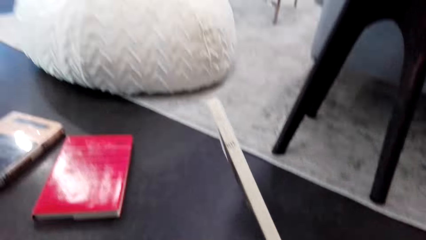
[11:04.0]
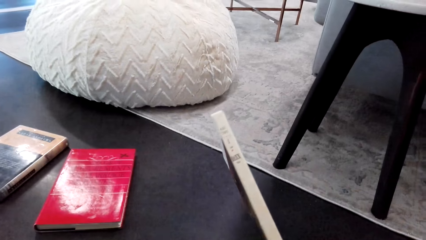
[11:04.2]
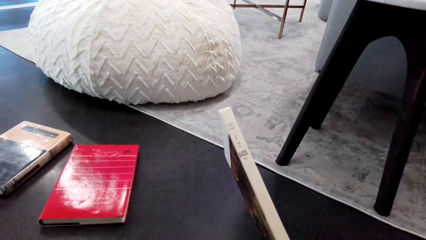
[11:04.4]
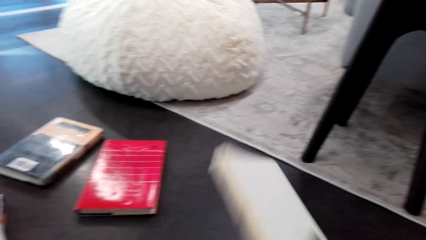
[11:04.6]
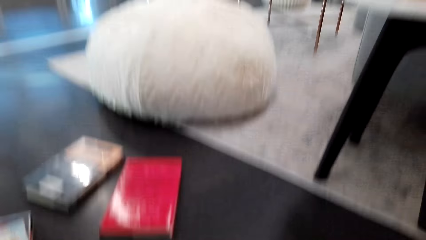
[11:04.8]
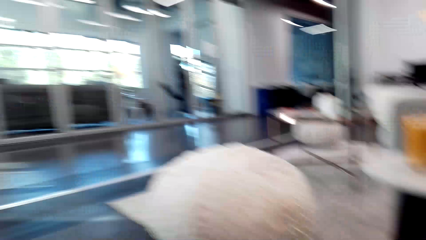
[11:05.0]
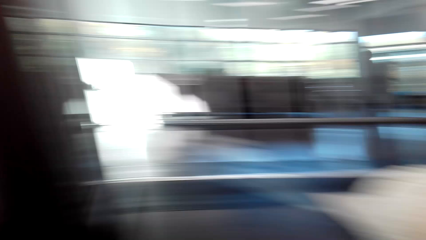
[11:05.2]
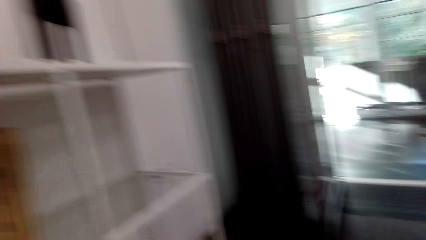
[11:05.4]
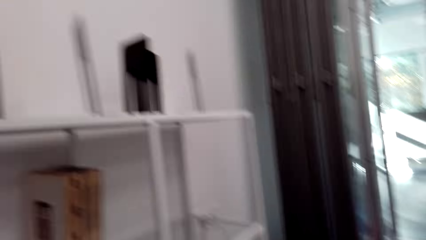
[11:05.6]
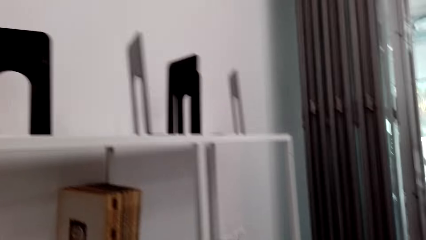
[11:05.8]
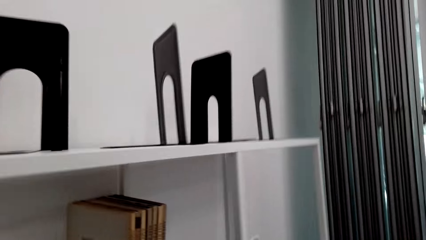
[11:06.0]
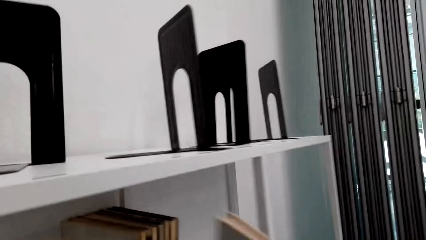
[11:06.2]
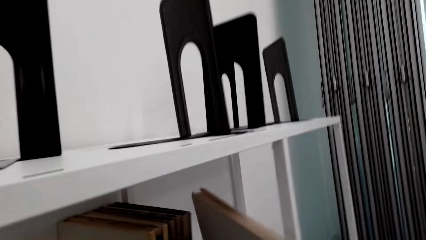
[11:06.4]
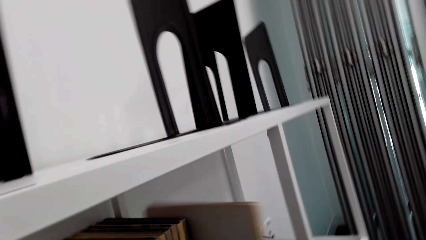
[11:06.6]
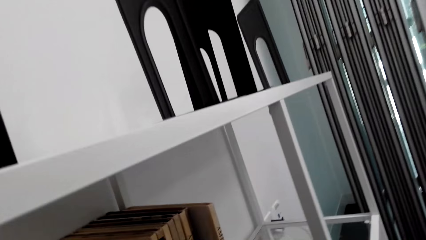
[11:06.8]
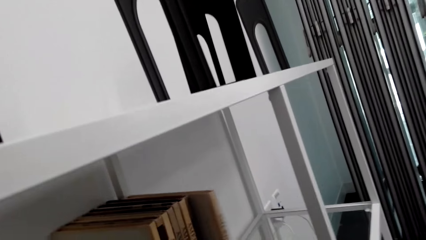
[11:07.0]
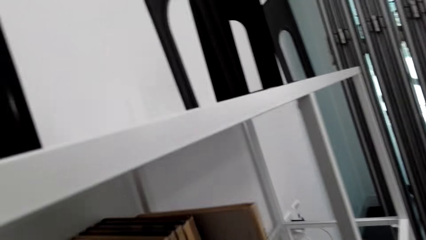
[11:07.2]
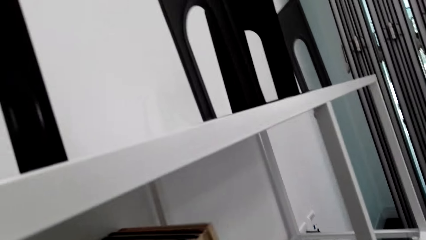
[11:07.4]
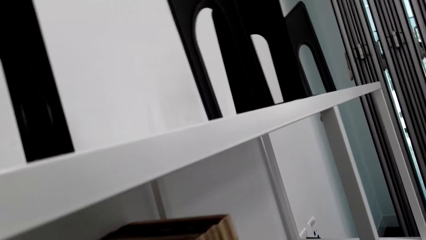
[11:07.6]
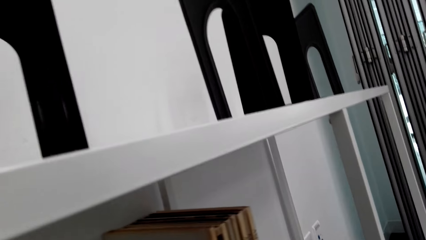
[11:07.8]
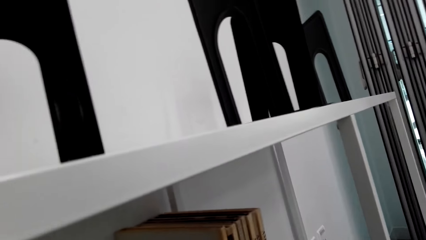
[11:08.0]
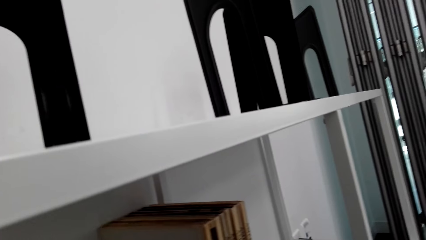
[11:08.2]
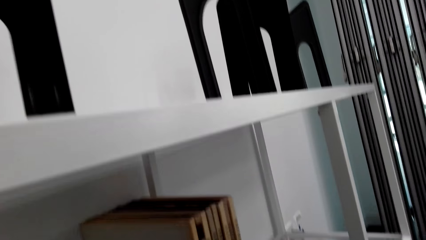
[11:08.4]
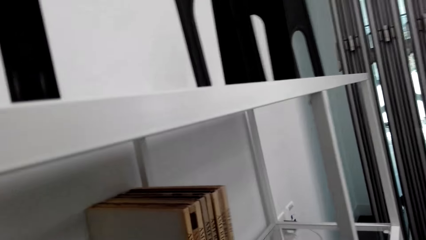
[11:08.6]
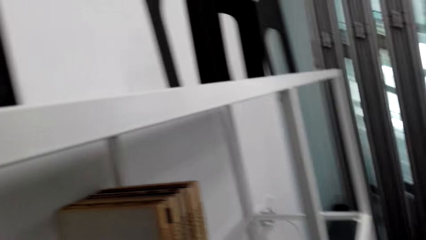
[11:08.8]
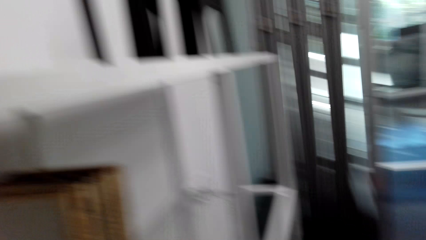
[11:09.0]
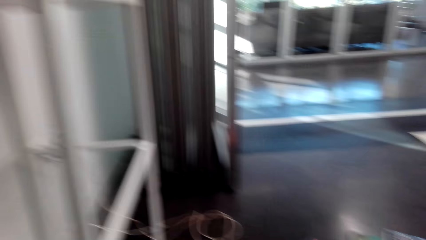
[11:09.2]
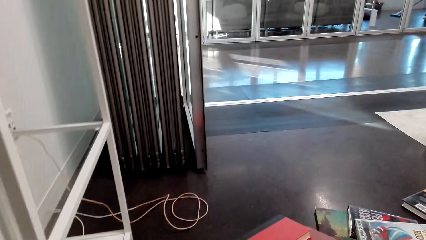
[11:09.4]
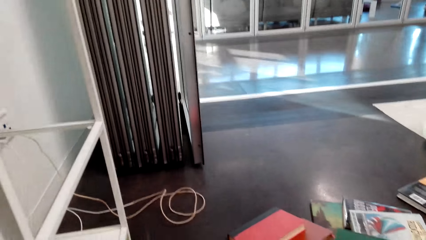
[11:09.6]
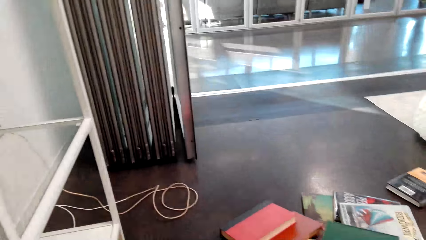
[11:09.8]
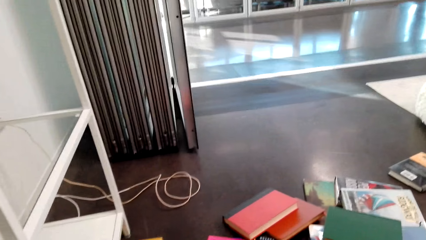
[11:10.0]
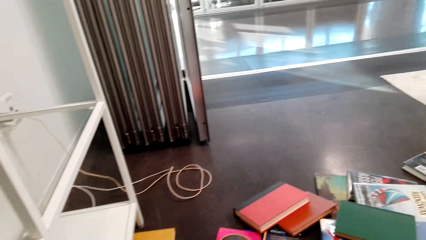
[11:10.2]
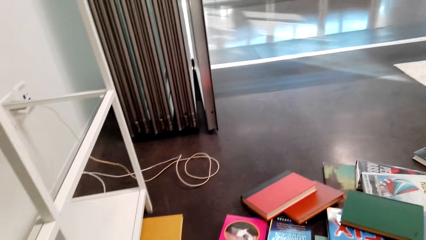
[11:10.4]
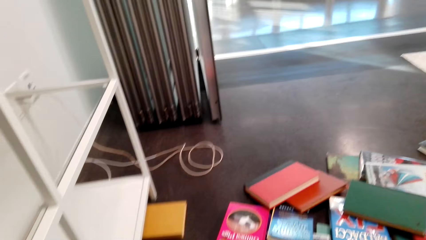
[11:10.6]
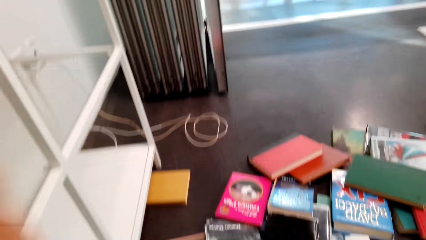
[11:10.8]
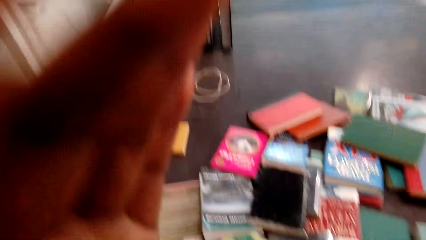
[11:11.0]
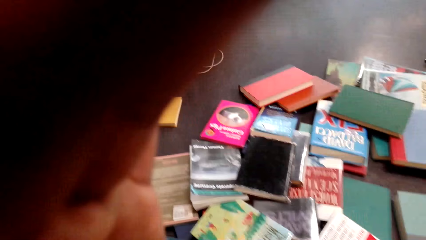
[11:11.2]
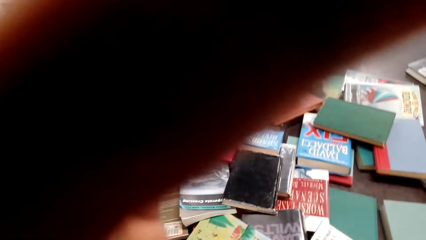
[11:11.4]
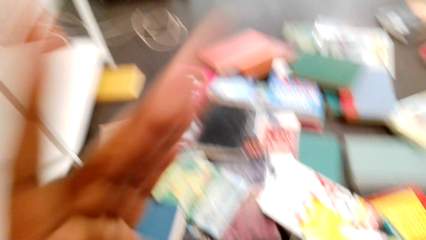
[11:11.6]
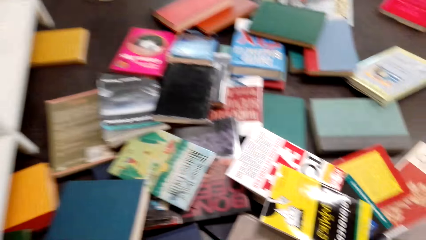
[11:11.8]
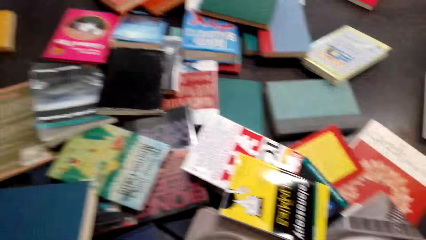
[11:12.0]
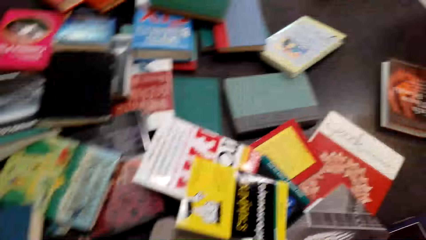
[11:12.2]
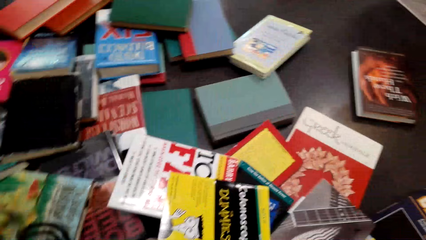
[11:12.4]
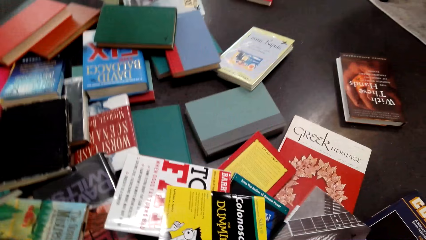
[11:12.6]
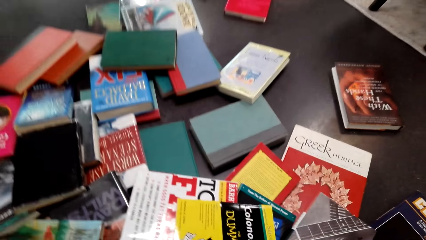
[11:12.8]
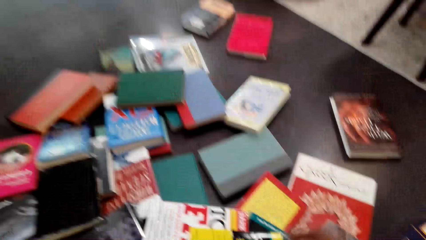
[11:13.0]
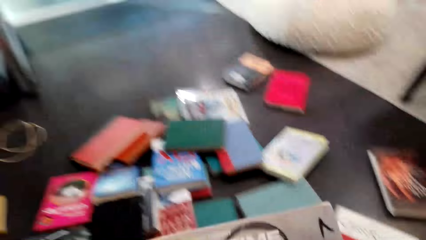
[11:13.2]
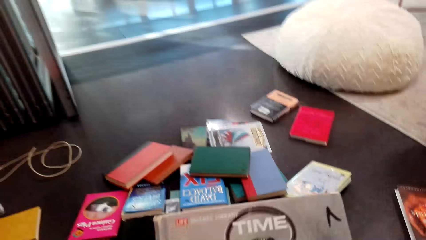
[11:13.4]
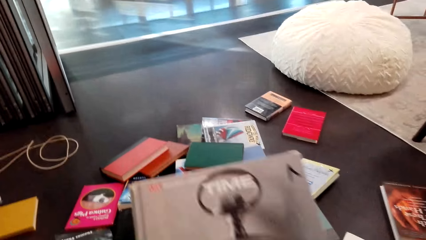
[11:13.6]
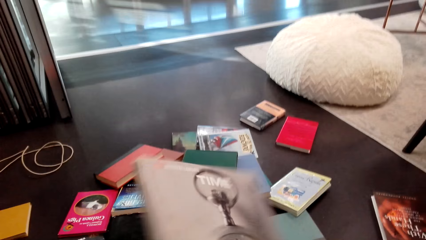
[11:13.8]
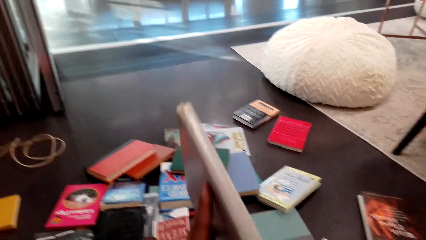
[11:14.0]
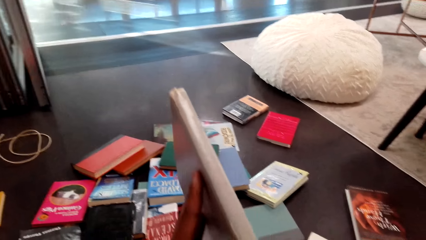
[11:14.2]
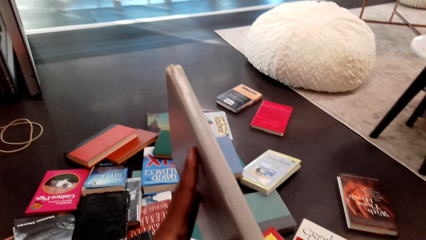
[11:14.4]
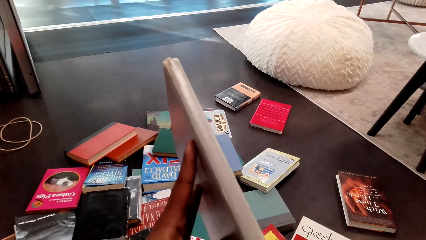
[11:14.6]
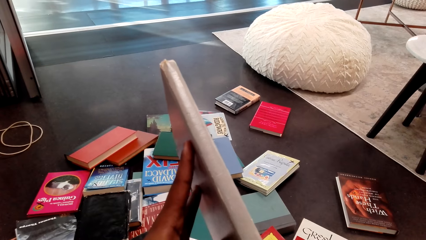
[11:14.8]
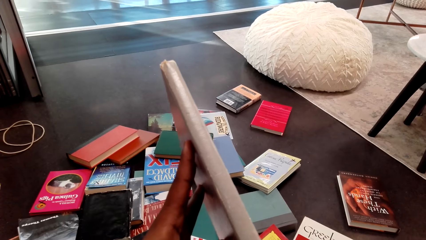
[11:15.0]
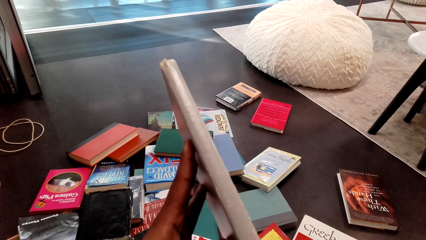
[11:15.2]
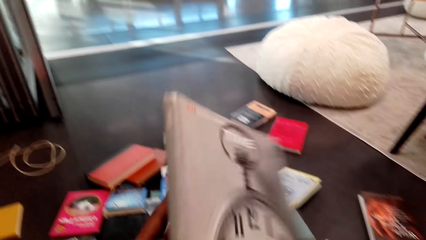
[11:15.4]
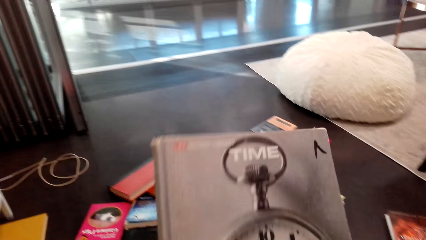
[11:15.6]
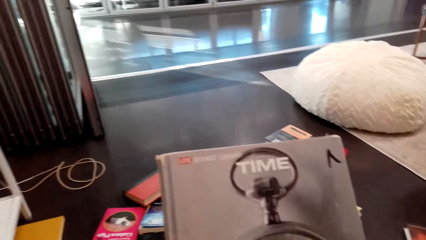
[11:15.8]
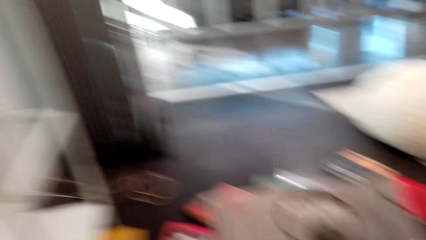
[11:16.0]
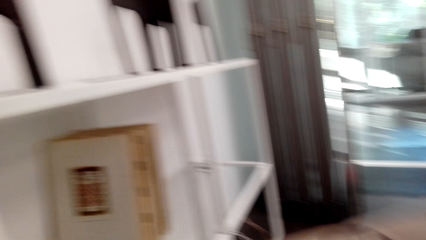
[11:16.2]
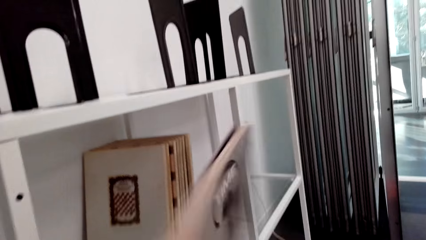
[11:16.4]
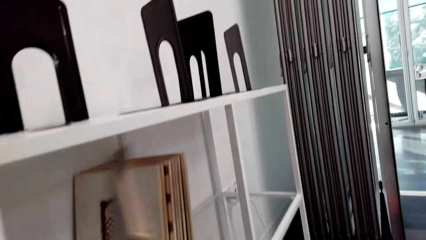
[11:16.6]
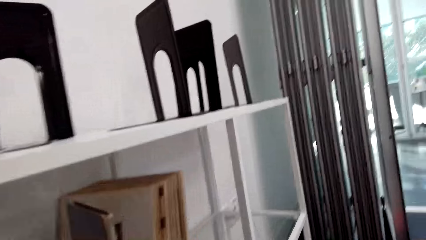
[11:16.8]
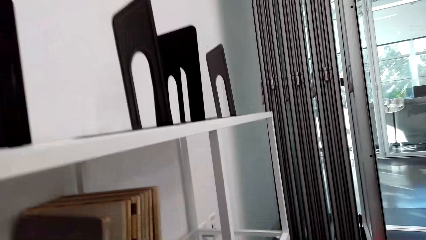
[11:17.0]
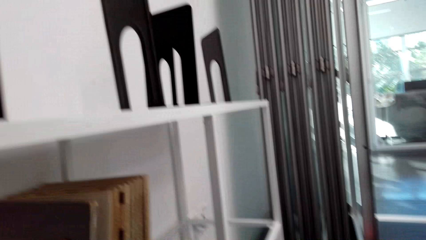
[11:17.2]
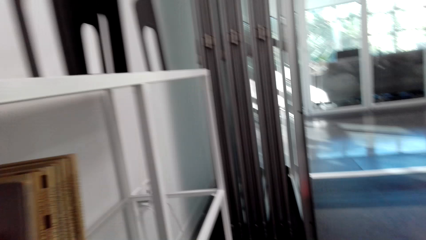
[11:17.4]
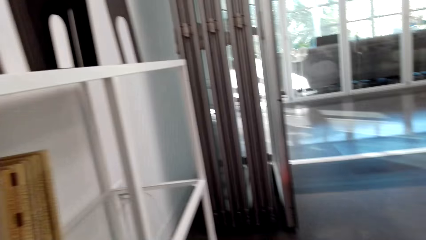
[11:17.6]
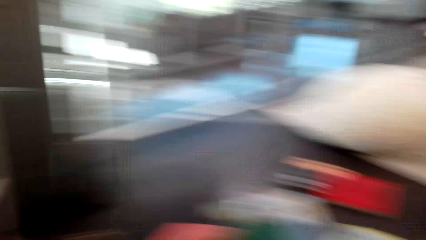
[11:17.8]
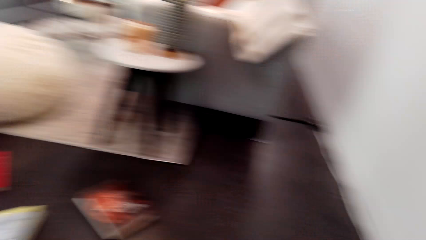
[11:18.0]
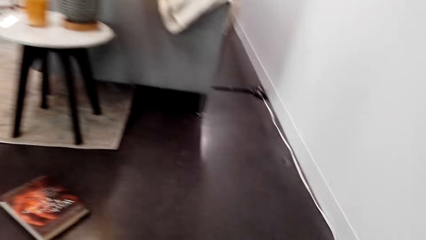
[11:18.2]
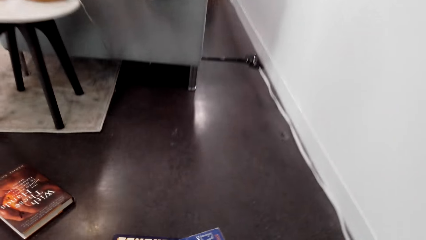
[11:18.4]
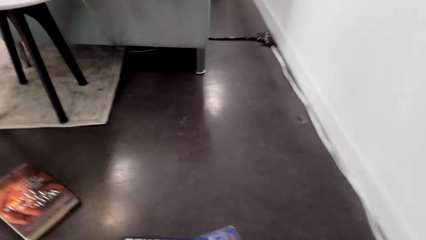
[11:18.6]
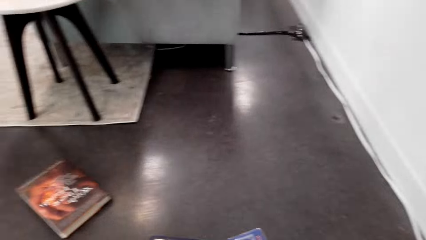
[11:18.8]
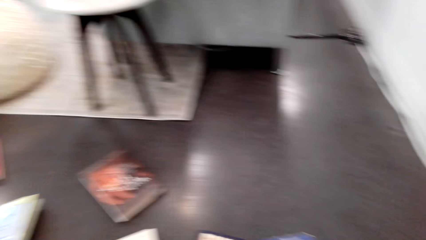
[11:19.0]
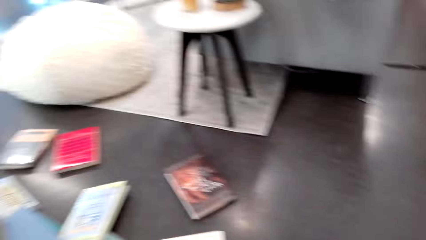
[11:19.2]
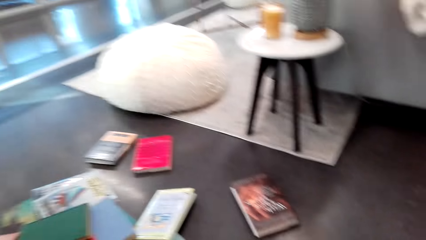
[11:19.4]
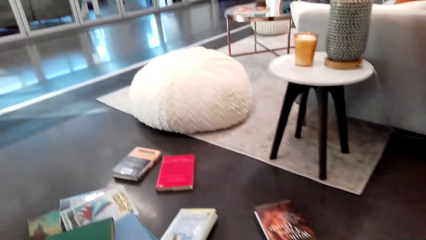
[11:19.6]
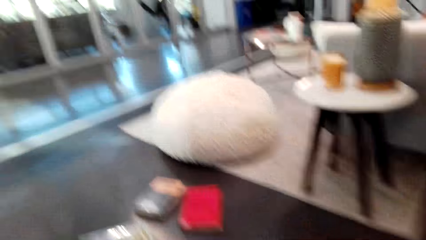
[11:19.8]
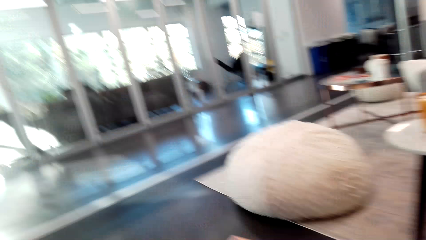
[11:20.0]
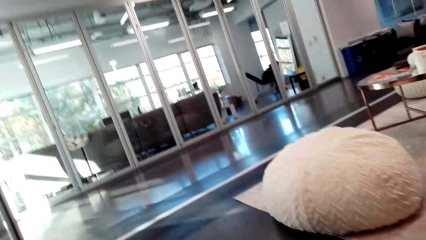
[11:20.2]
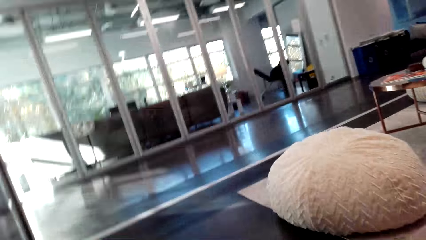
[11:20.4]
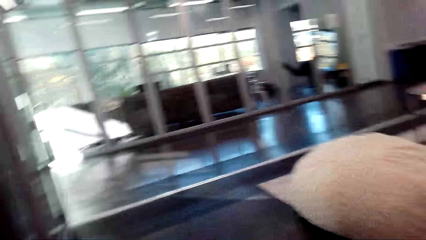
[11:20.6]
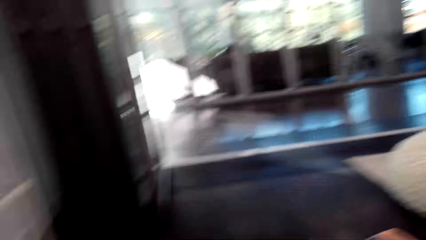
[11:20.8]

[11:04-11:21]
The camera wearer picks up the book with the right hand. They hold the book with the right hand. They look around. They arrange the books on the shelf. They look around. They move the left hand. They take the book on the floor. They hold the book on both hands. They turn the book on both hands. They look around. They arrange the book on the shelf. They put the book in the shelf. They look around.
